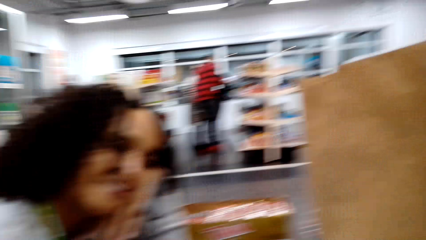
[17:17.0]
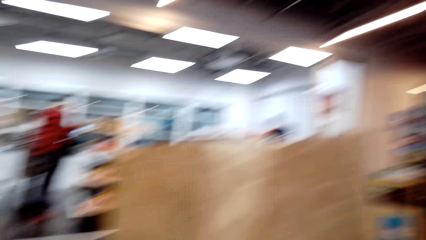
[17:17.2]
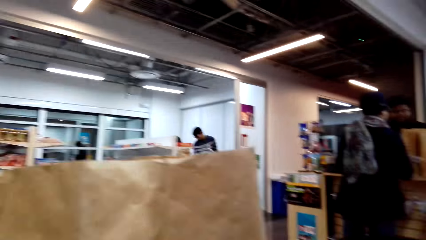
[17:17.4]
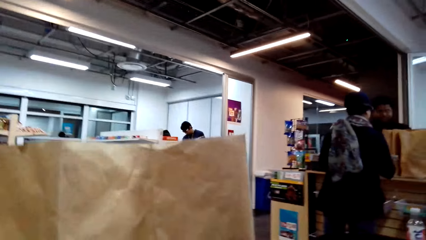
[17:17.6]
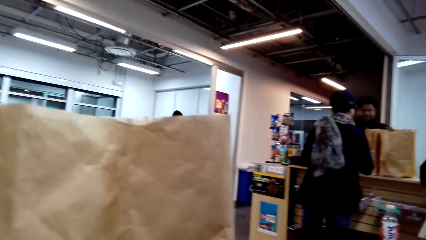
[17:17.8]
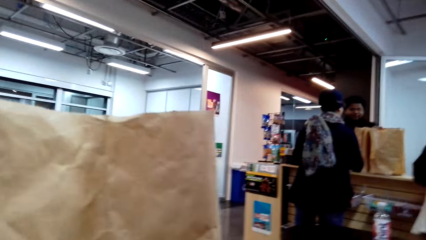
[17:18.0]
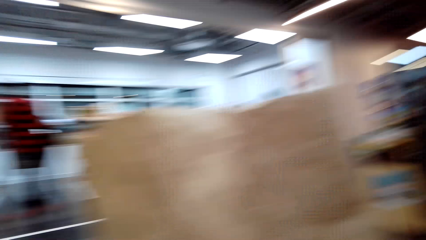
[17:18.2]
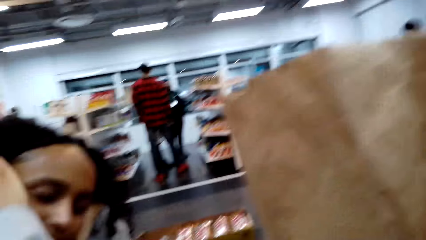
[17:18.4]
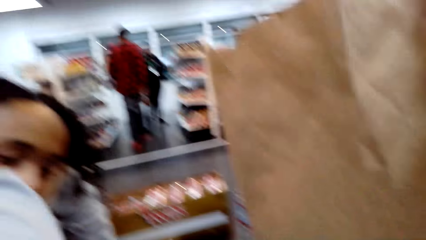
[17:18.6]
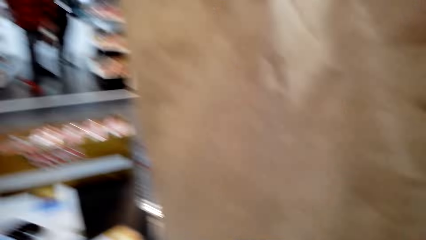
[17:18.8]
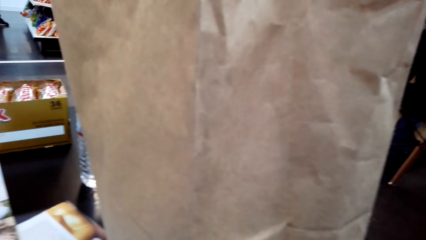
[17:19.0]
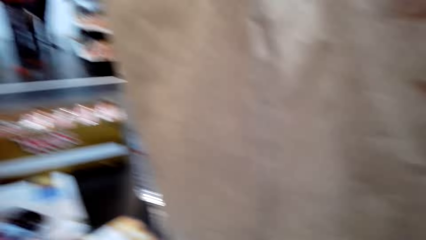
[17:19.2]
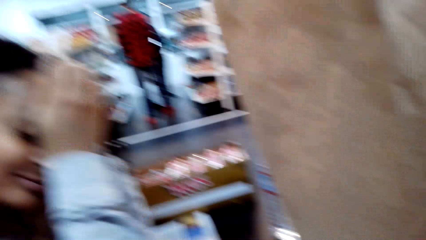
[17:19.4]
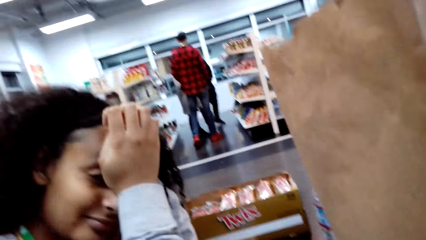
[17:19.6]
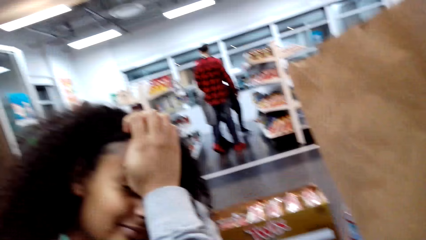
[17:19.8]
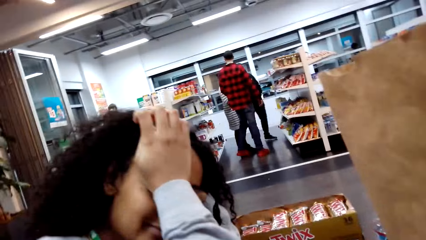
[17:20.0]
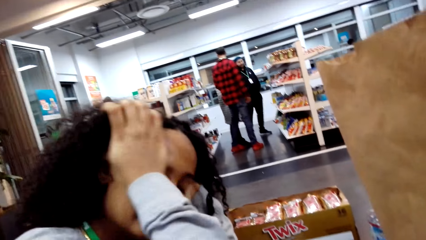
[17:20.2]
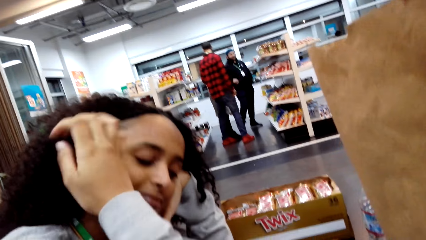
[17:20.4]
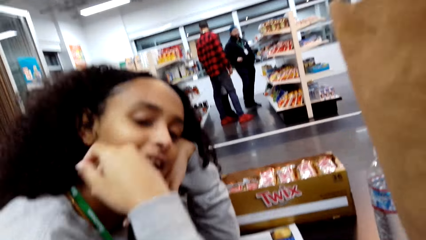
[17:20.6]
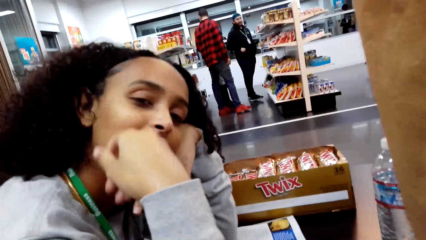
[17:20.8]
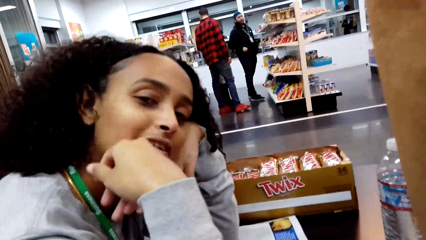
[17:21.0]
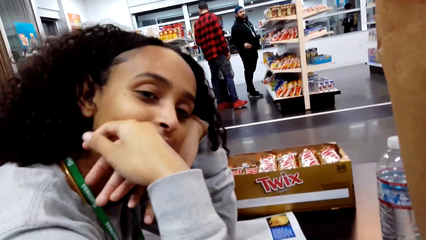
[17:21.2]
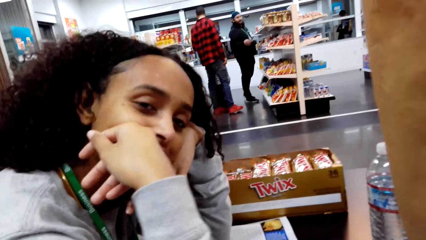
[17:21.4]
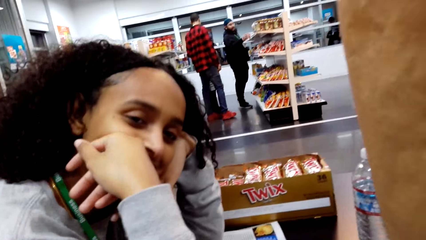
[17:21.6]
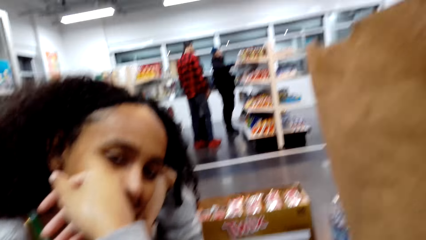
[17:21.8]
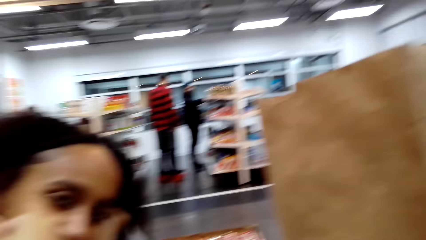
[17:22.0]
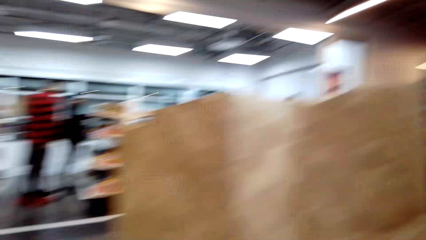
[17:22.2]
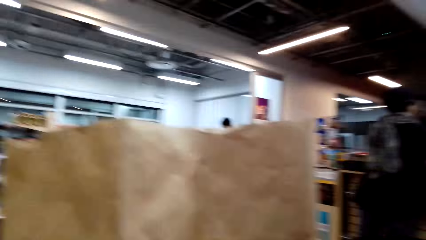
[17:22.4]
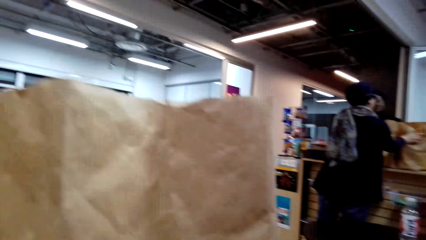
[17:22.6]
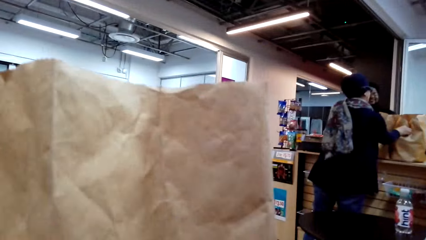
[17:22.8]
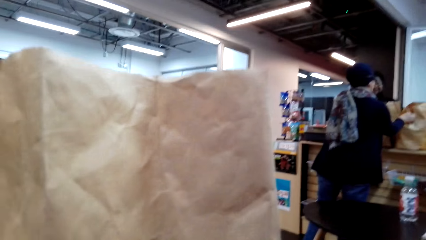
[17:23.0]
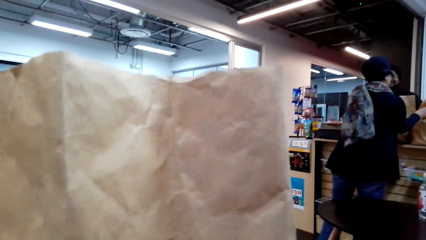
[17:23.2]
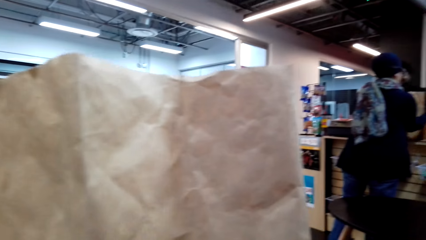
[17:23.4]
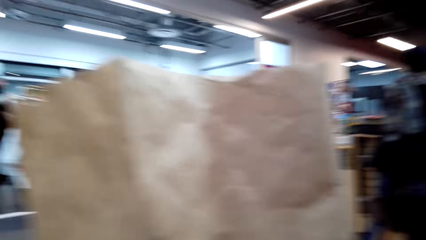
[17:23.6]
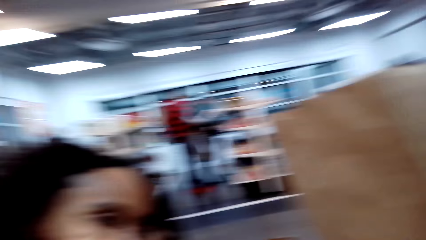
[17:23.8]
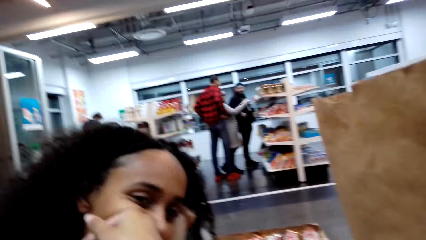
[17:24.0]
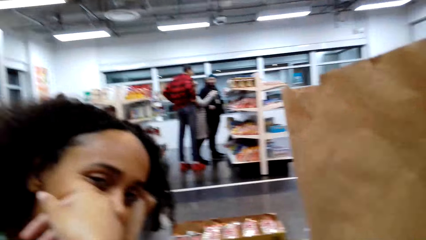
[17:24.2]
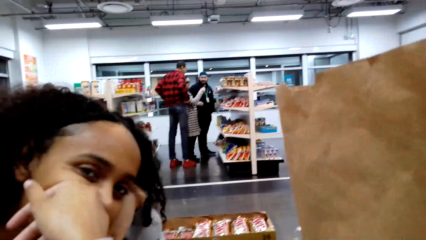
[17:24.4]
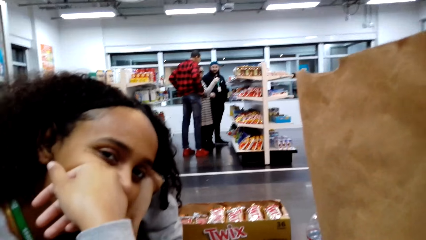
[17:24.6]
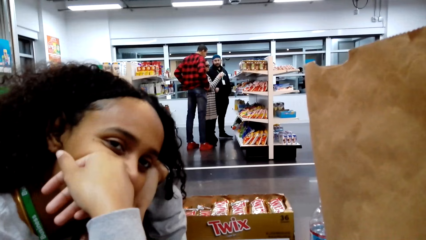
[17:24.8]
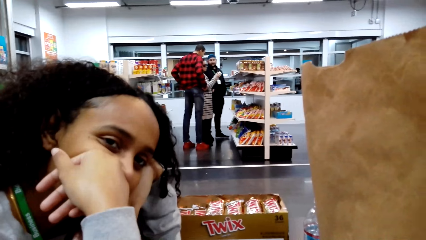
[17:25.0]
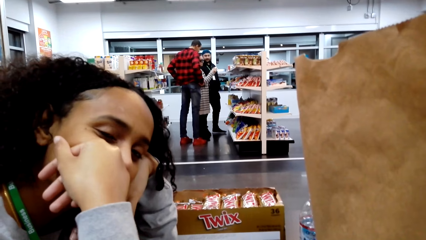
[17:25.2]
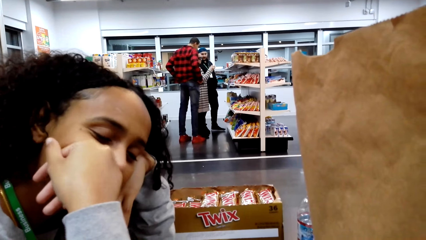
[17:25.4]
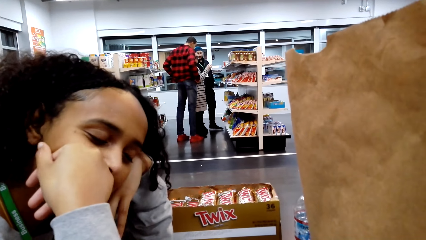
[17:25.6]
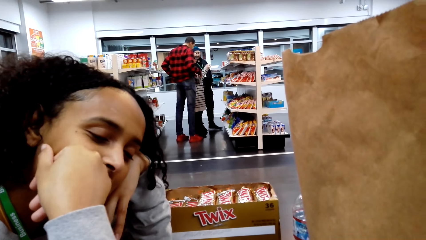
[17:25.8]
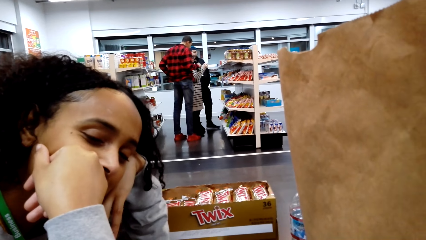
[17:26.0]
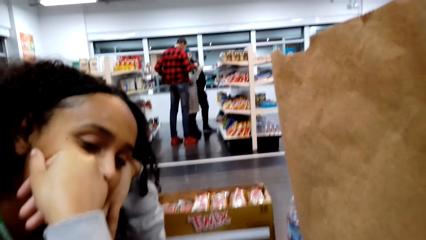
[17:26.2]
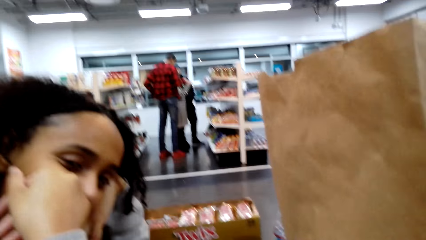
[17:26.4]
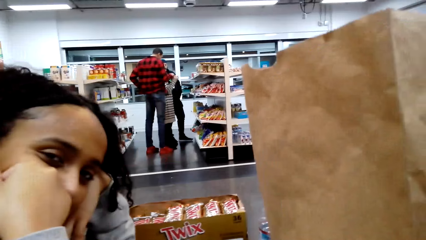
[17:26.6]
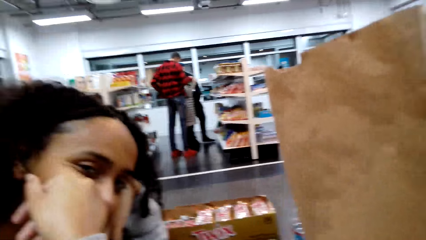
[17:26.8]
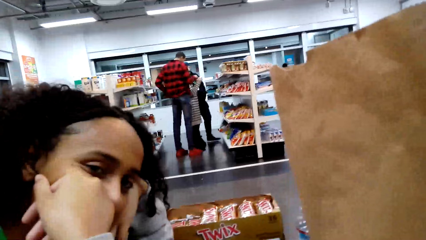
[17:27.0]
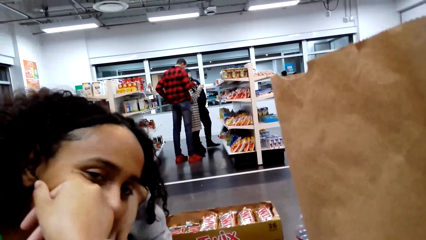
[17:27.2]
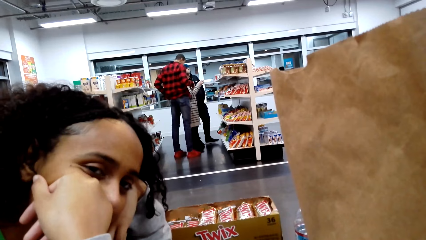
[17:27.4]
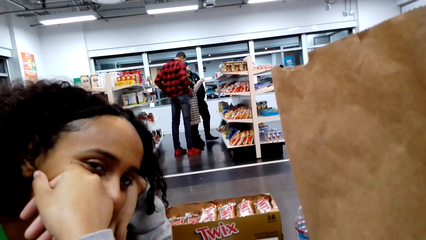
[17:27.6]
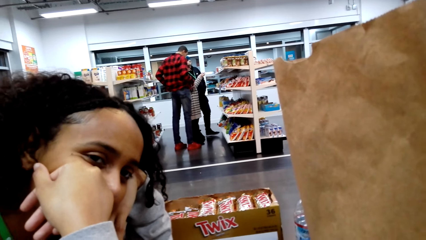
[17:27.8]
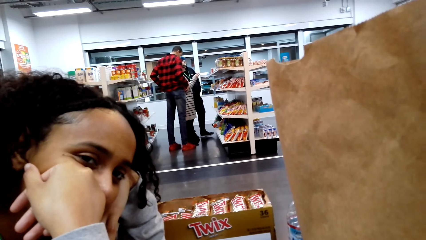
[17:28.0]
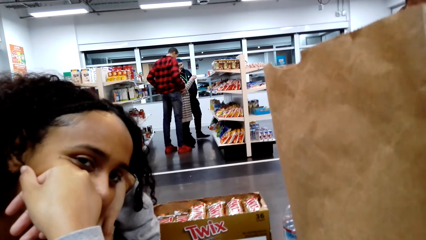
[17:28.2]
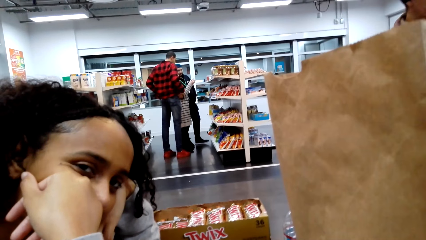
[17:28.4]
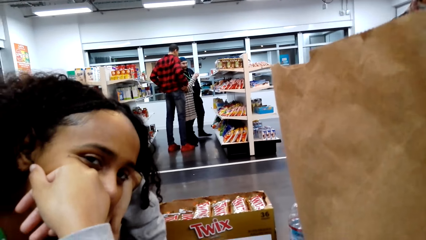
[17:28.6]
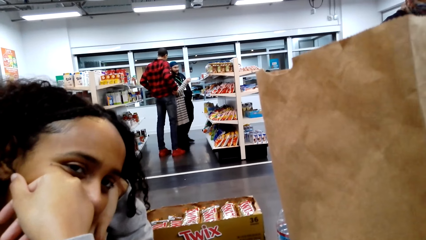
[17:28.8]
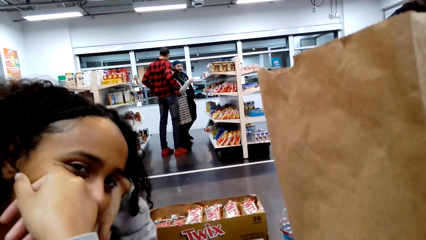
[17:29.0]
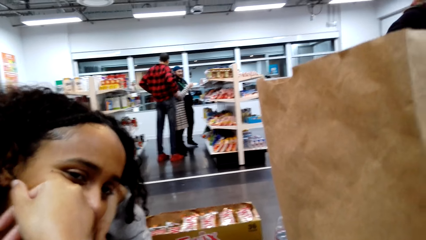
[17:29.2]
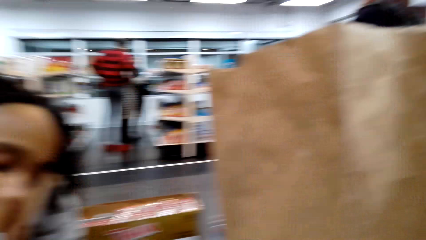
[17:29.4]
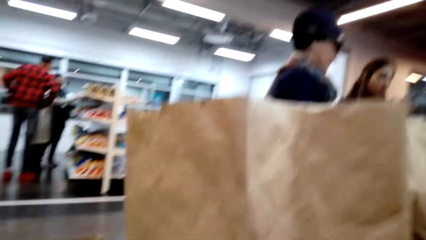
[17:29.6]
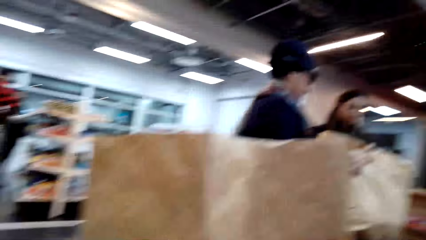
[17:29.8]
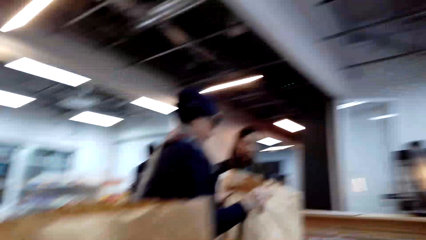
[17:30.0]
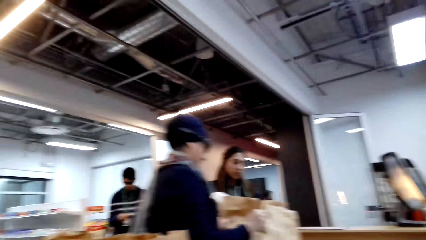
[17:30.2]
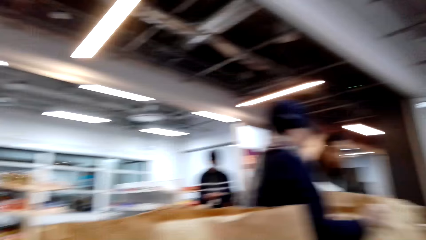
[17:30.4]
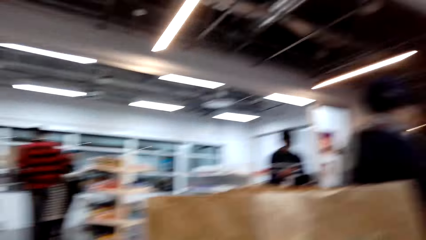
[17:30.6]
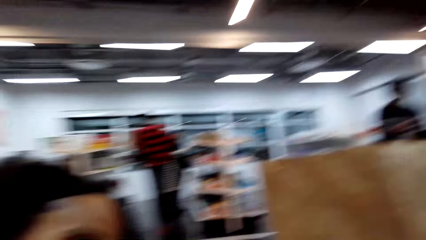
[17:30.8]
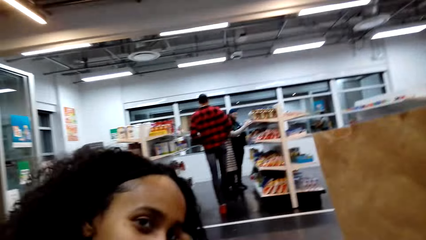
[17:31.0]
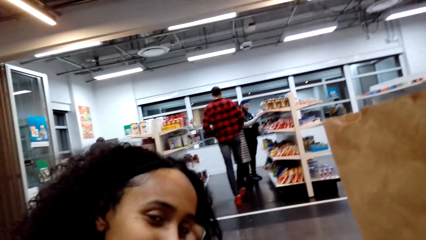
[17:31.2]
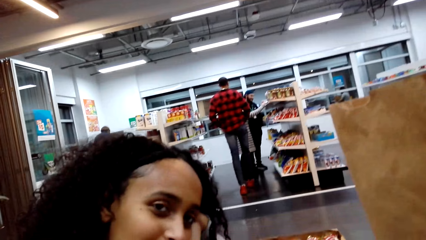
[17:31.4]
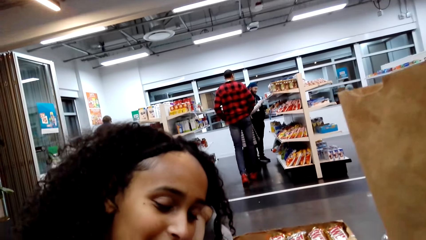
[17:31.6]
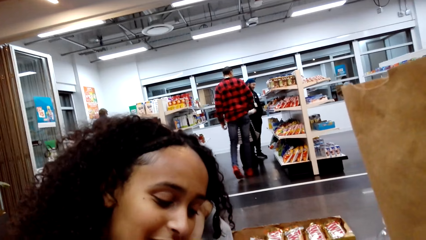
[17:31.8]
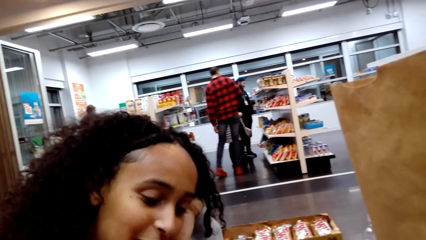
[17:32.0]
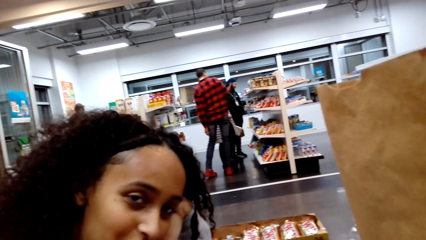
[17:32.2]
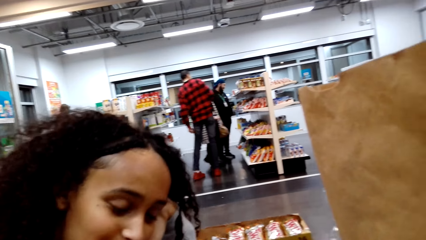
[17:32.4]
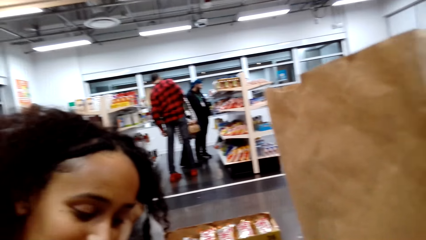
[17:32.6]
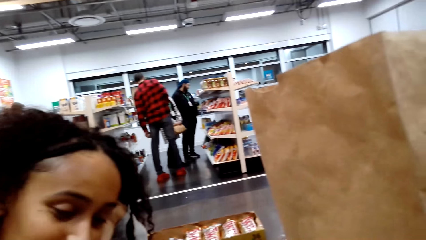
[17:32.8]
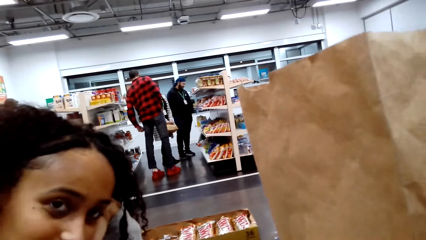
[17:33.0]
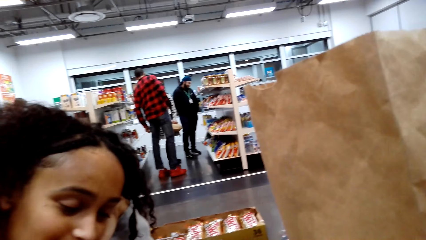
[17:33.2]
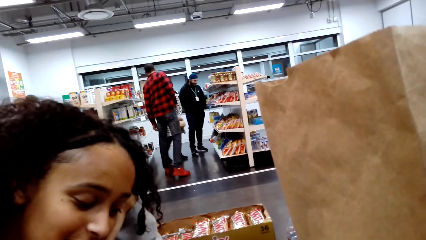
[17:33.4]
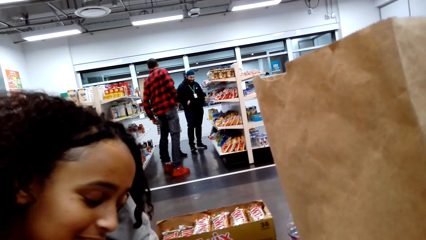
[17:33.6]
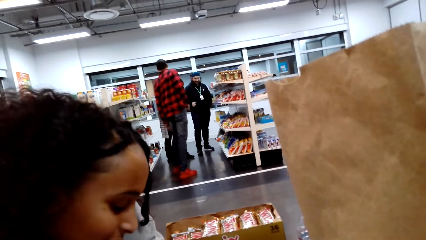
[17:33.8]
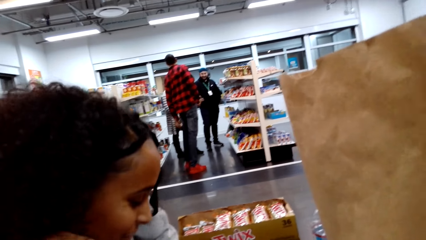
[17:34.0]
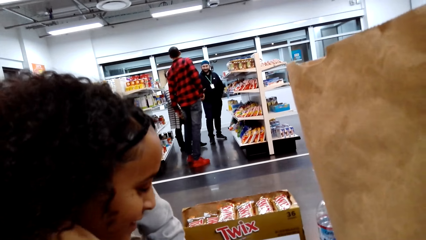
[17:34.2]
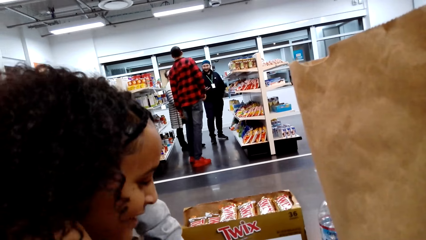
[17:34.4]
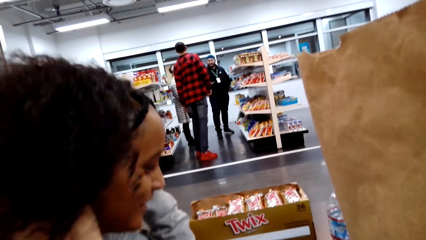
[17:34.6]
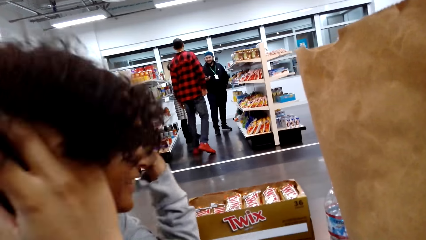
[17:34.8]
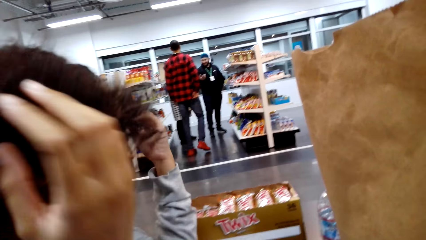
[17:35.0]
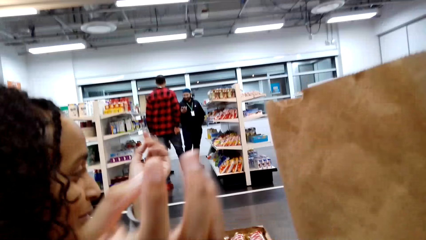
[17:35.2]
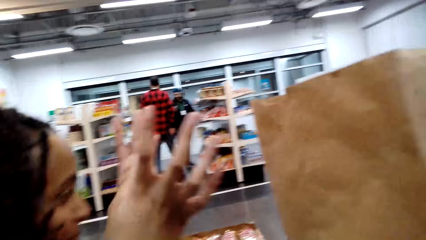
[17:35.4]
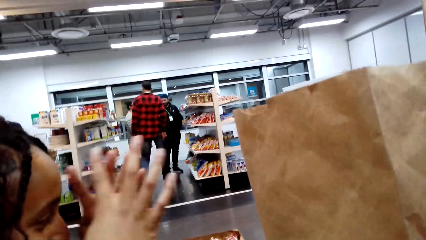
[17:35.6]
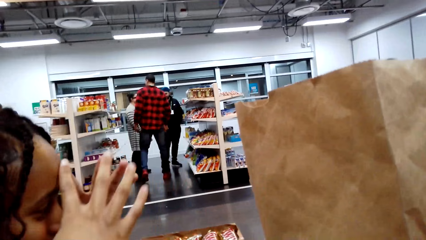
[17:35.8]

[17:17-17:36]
A woman converses with the camera wearer. The camera wearer looks around.
